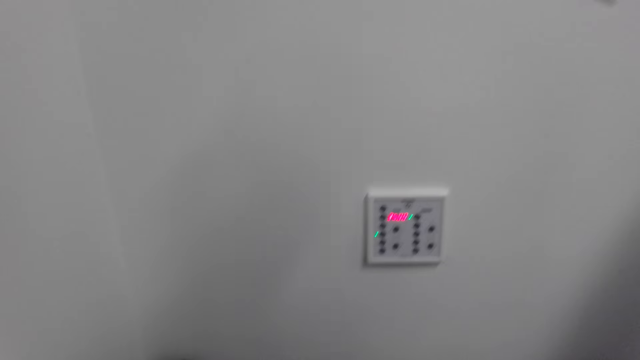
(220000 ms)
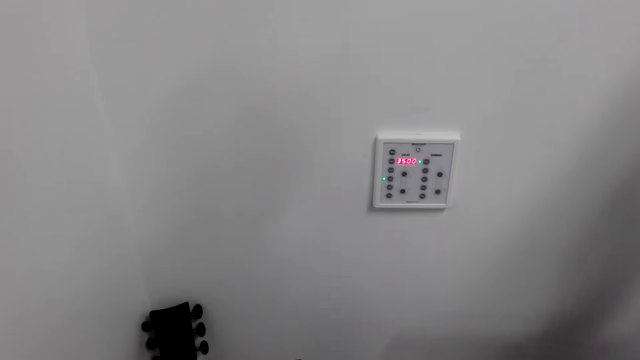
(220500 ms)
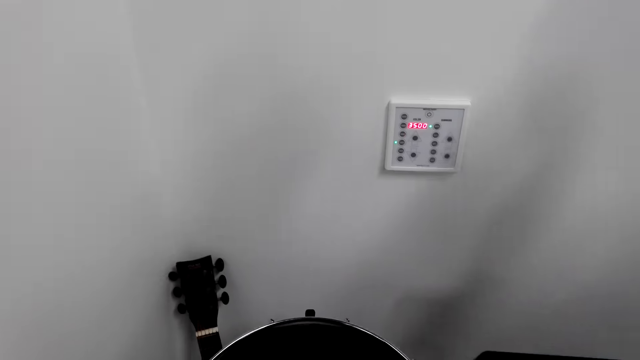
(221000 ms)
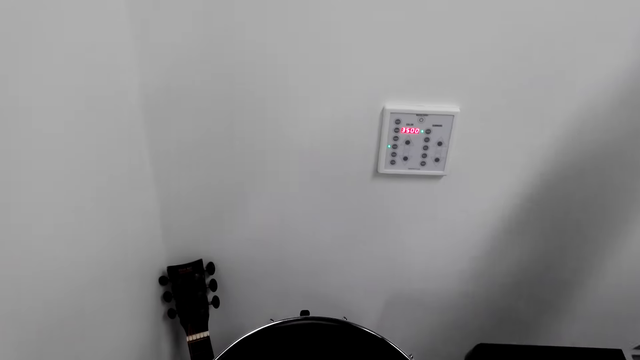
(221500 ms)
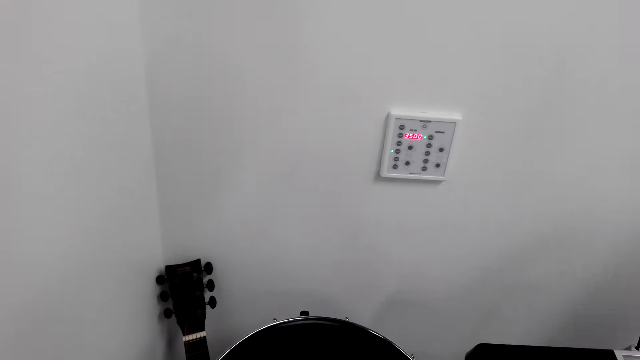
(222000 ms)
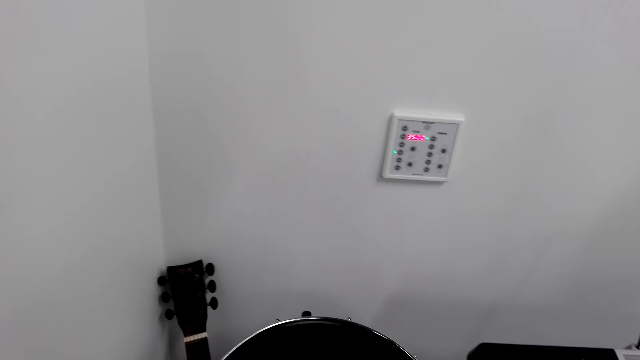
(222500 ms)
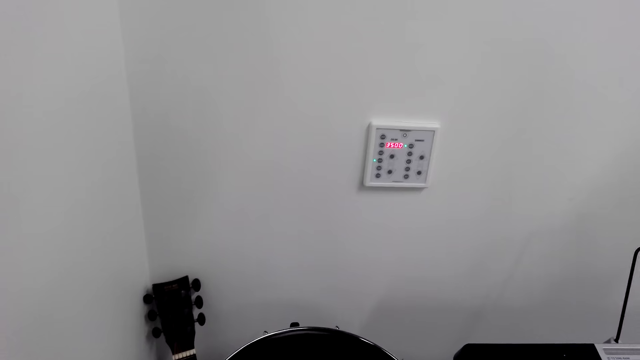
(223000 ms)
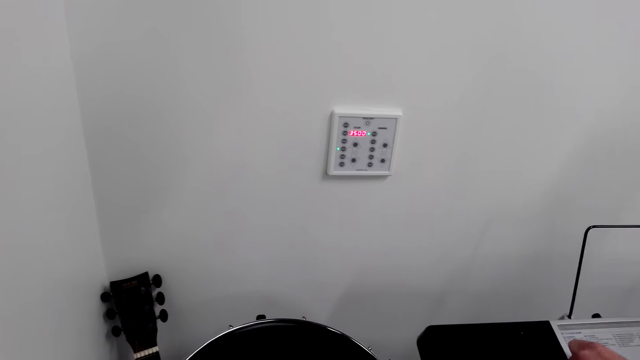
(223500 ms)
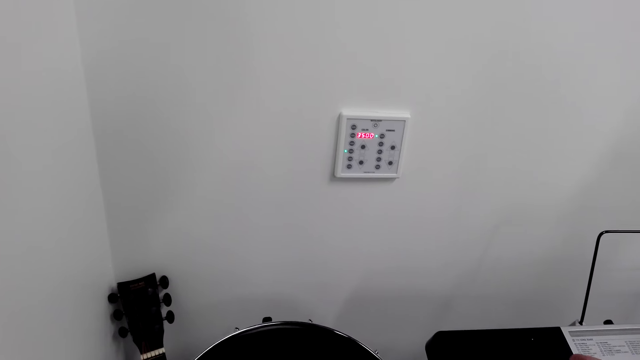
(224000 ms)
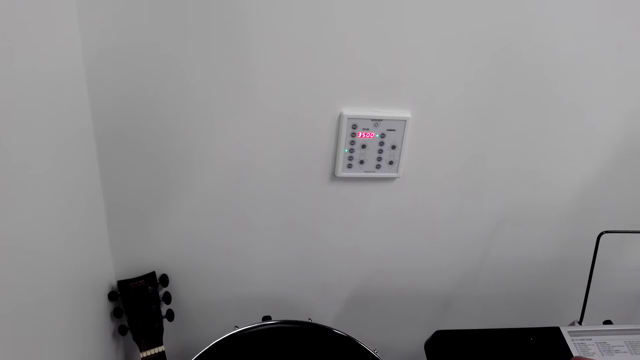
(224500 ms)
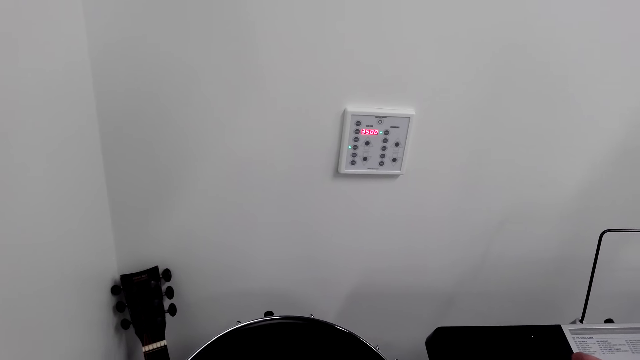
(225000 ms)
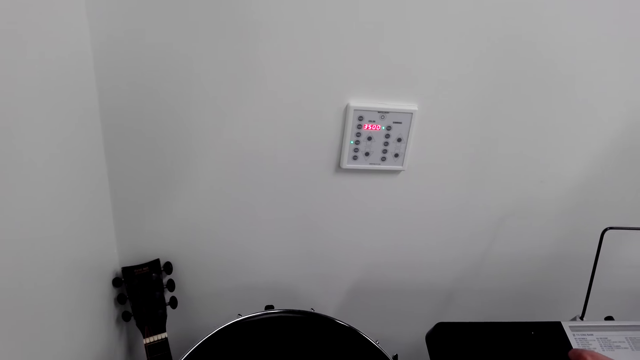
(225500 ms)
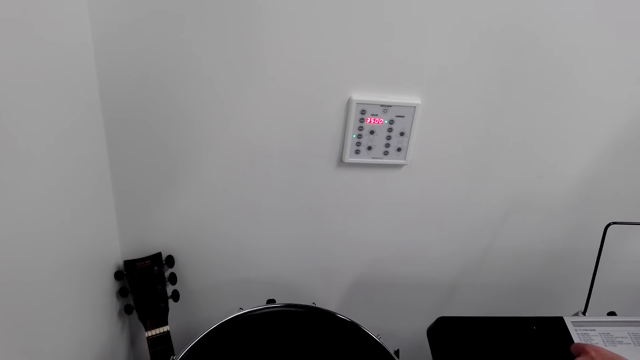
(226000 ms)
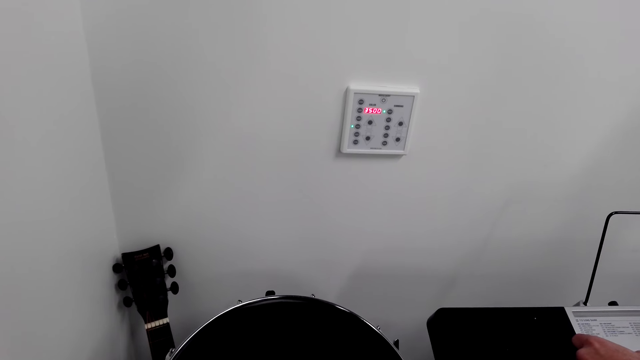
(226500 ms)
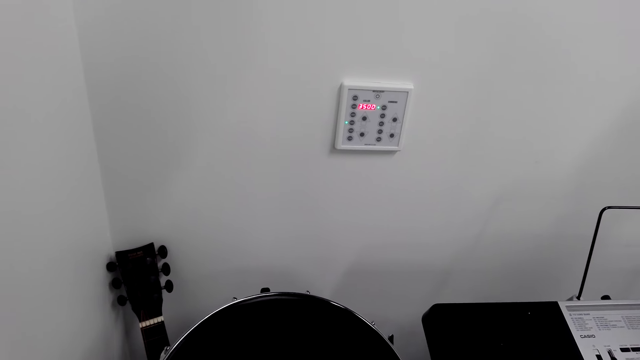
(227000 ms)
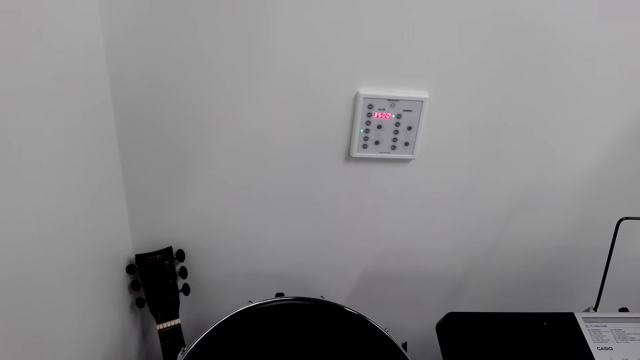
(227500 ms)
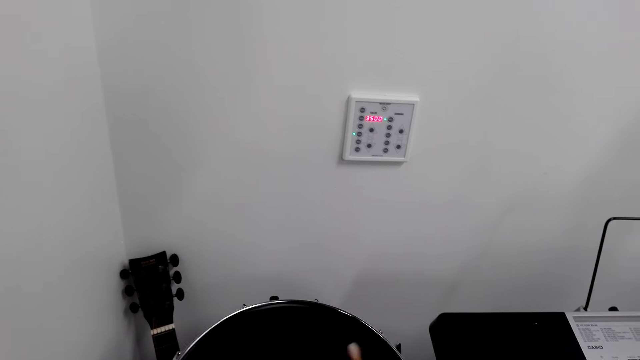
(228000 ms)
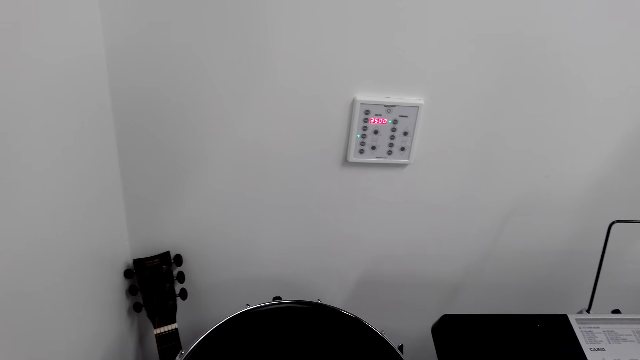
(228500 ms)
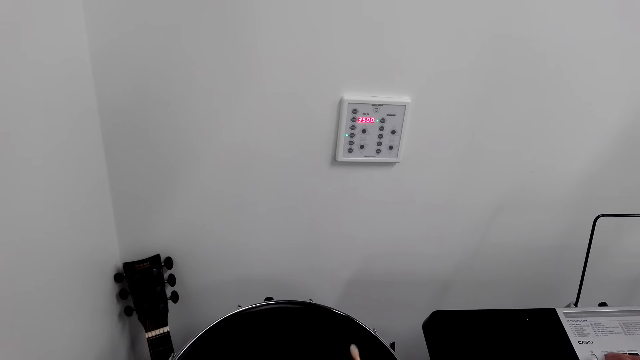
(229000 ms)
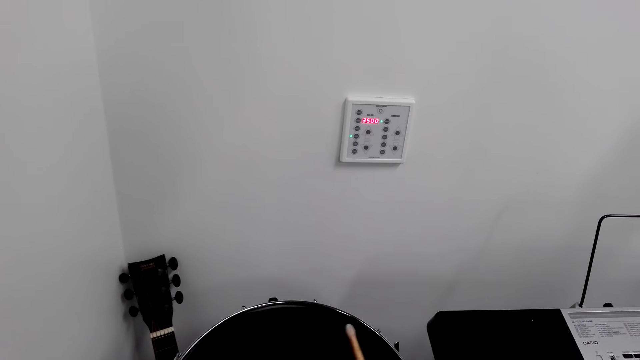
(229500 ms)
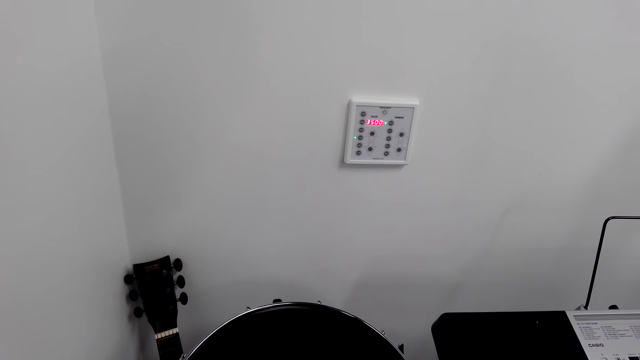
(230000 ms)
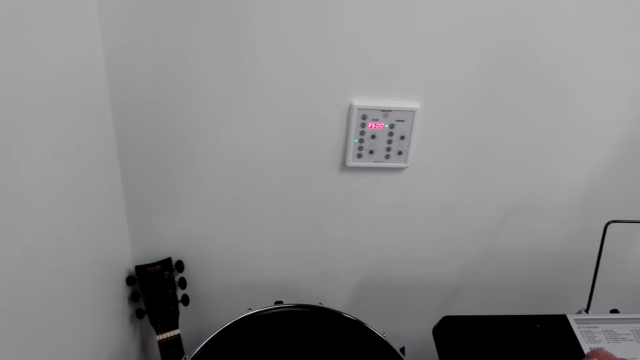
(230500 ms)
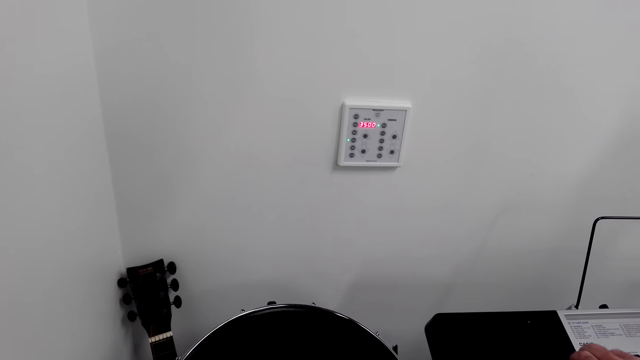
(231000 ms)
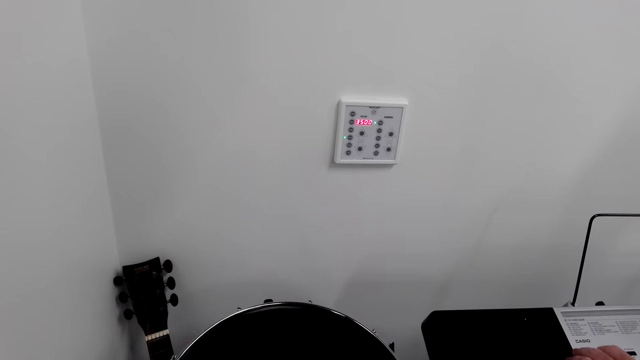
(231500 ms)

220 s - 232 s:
The camera wearer plays a drum. They hit the drum.

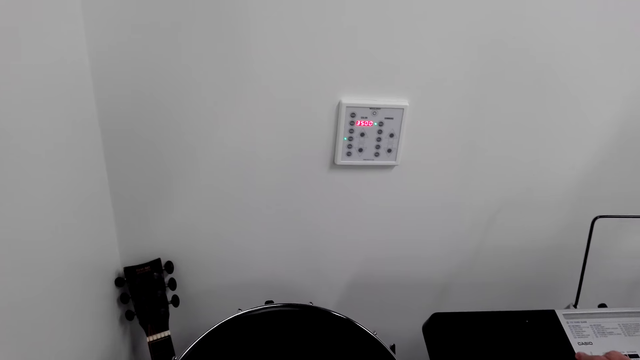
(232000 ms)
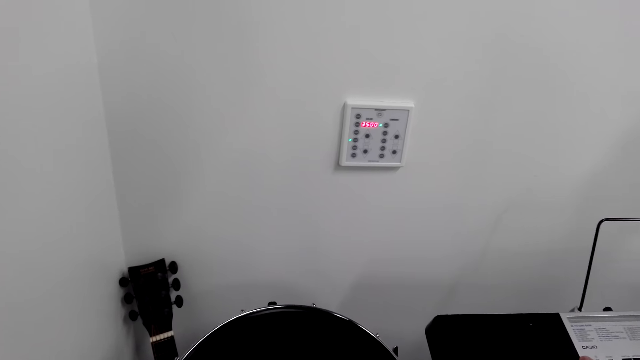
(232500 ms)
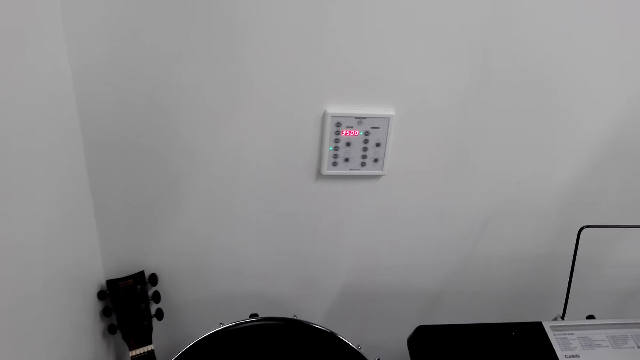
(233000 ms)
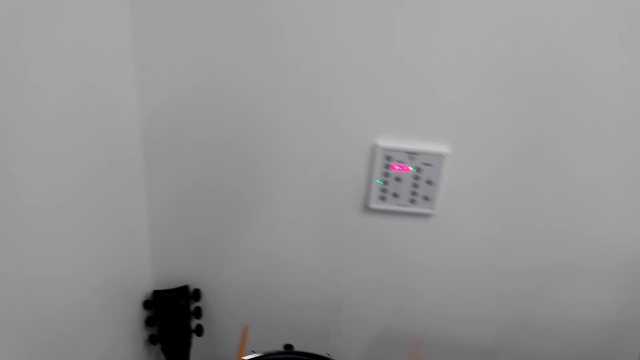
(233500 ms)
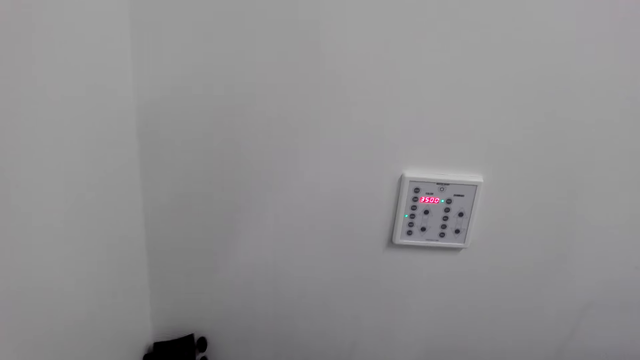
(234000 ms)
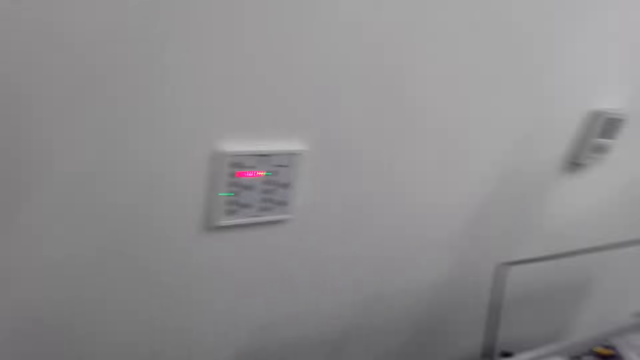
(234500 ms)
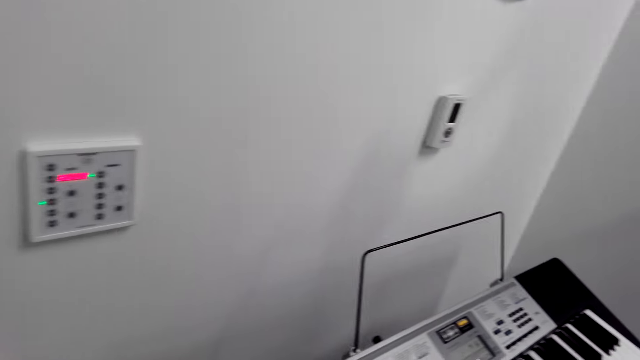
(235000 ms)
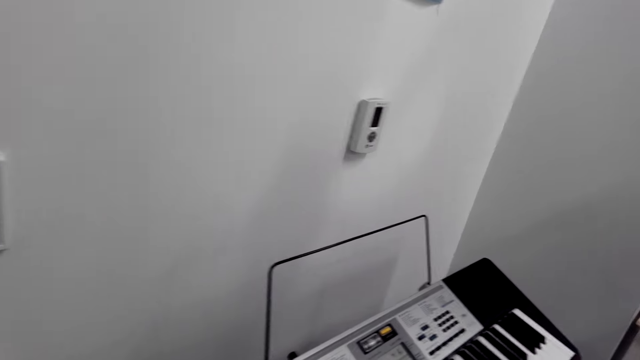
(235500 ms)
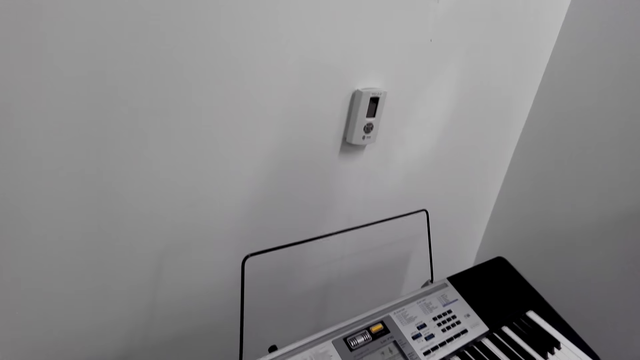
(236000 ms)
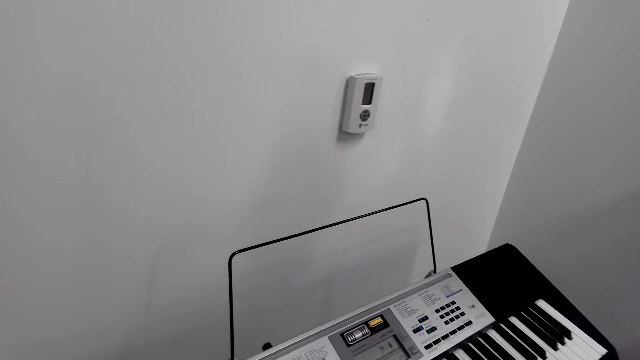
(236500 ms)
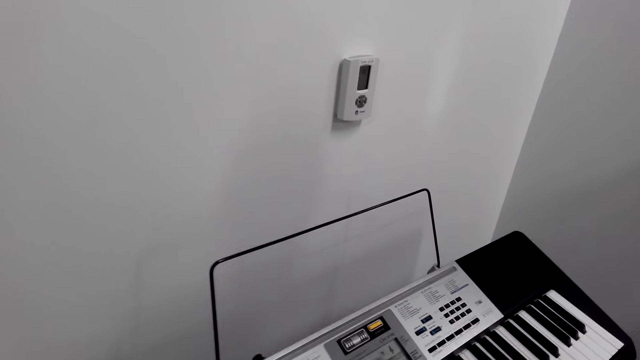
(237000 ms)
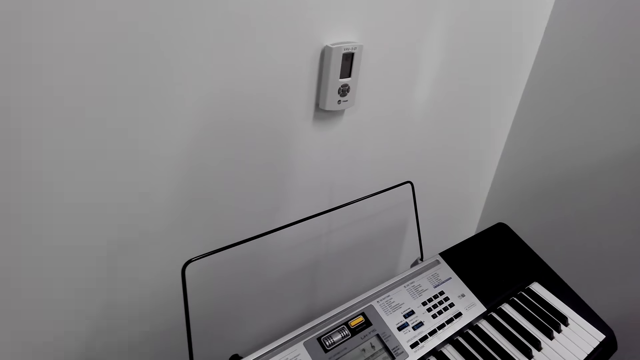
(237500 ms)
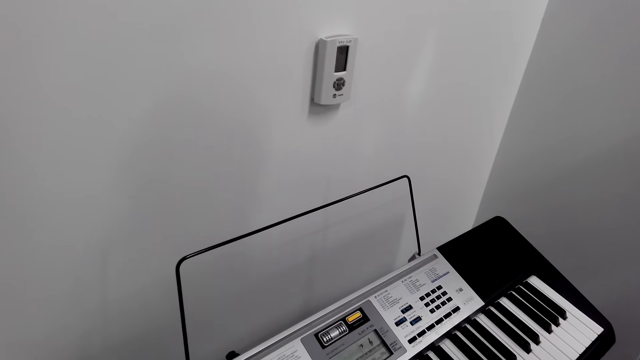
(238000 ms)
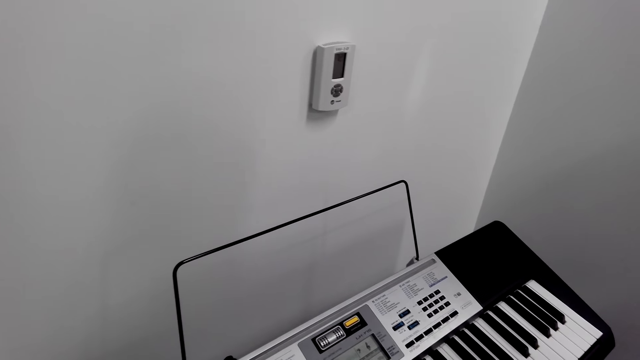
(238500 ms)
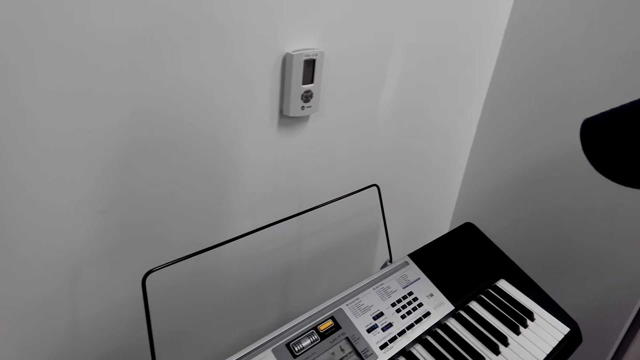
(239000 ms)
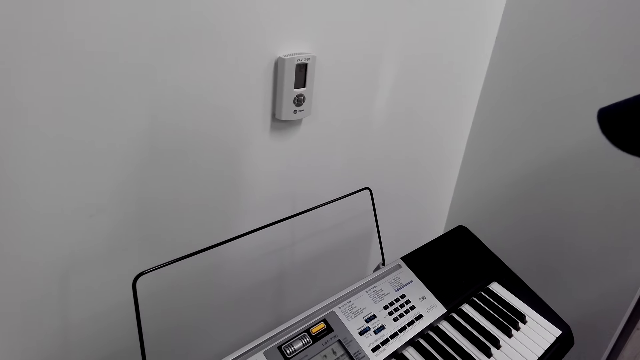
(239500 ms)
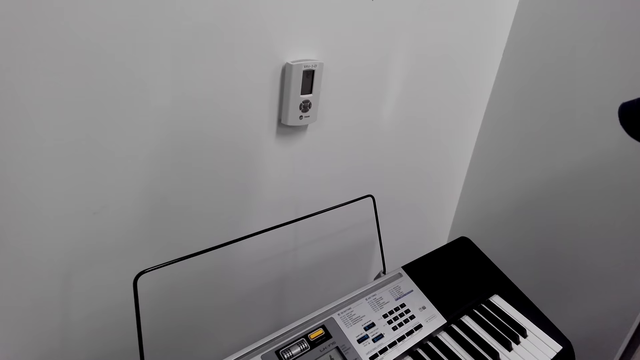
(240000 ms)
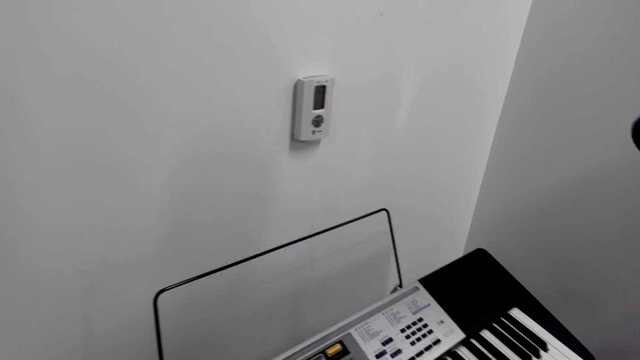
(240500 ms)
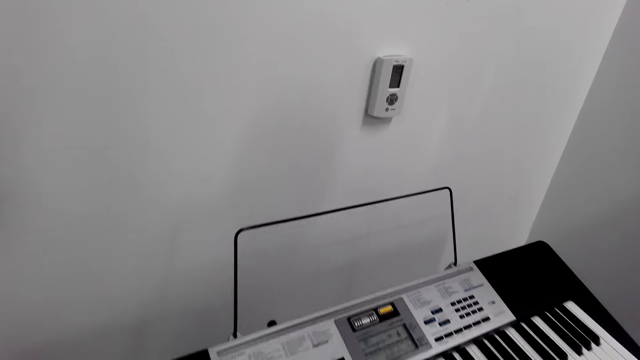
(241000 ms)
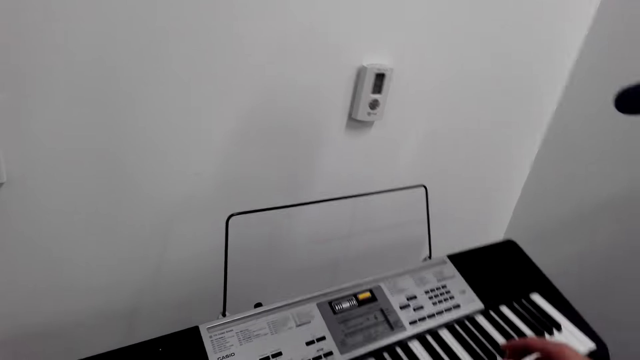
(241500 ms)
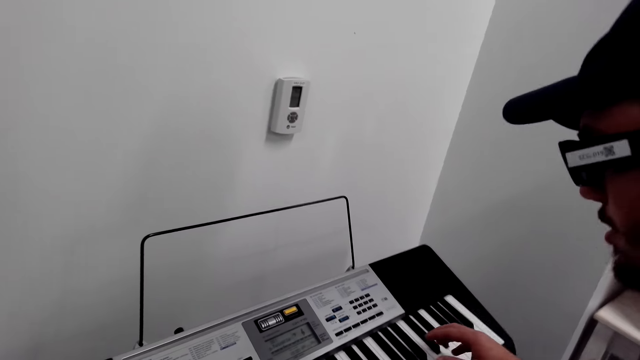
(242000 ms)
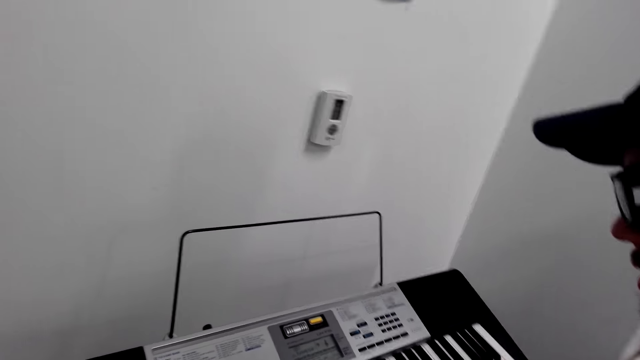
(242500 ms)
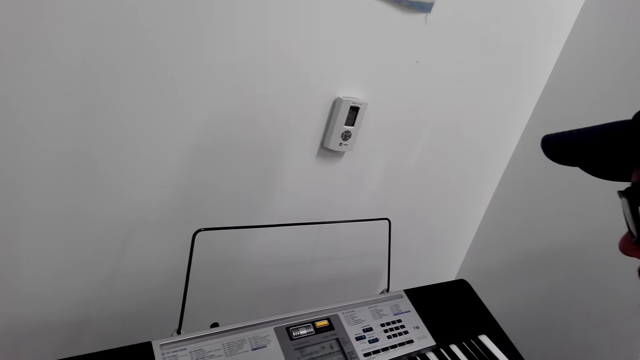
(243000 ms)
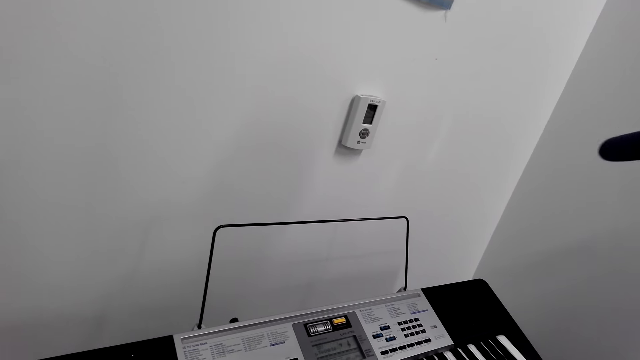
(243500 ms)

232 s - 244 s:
The camera wearer turns around the room. A man plays a piano. The man makes a gesture. The camera wearer turns around the room.
